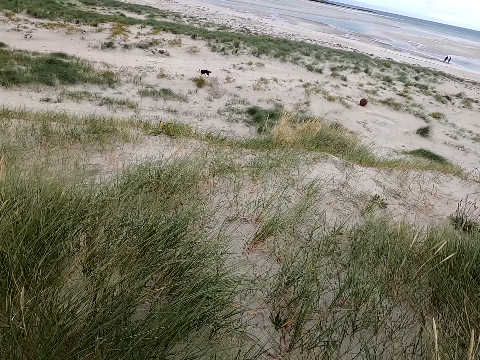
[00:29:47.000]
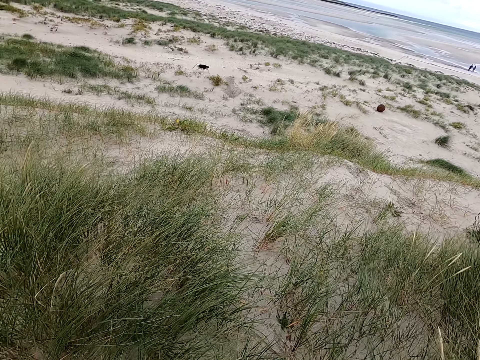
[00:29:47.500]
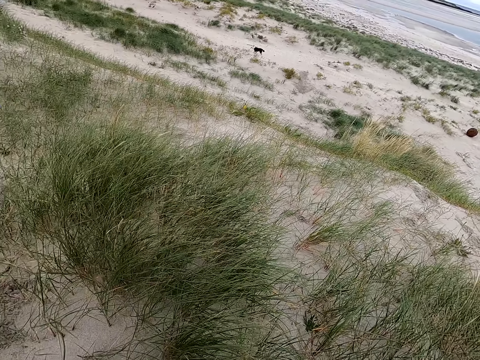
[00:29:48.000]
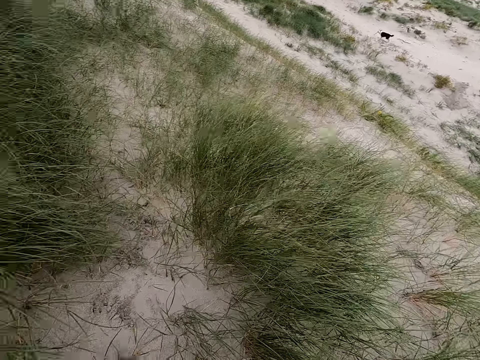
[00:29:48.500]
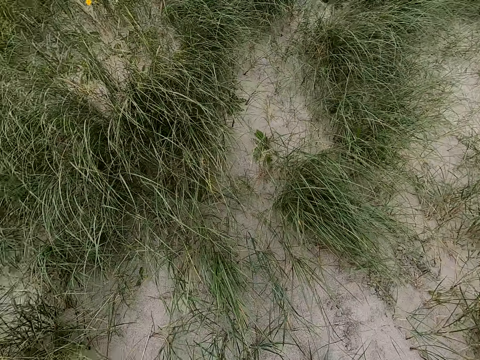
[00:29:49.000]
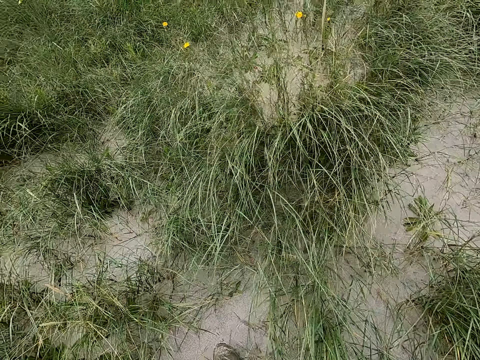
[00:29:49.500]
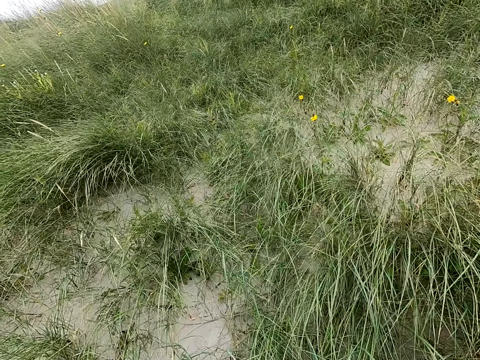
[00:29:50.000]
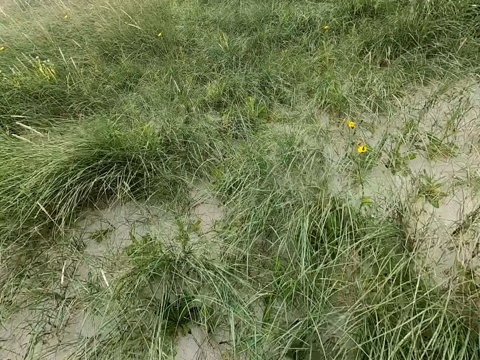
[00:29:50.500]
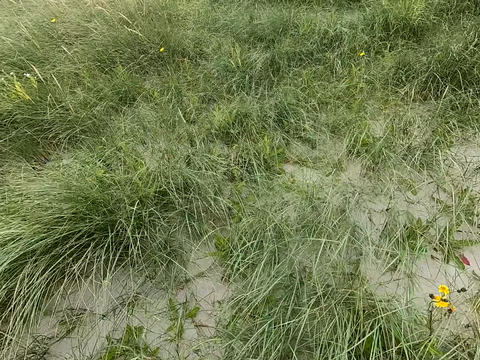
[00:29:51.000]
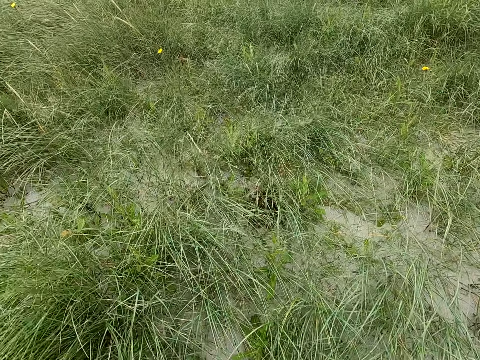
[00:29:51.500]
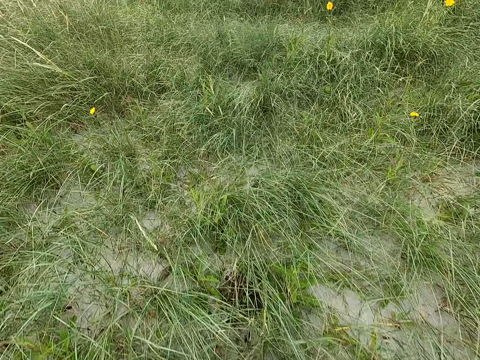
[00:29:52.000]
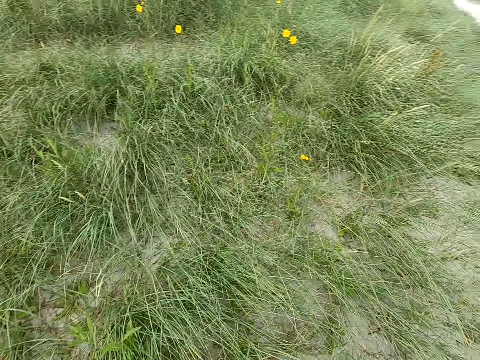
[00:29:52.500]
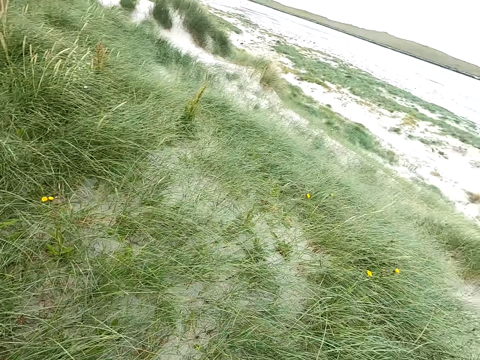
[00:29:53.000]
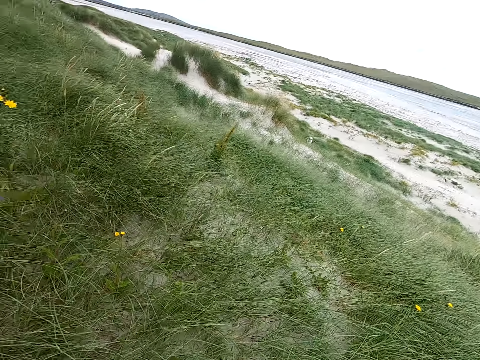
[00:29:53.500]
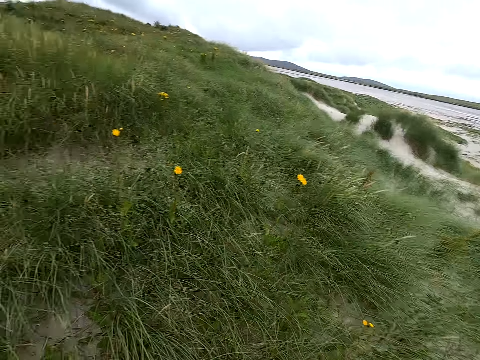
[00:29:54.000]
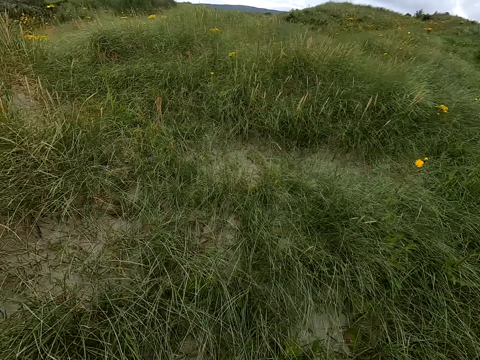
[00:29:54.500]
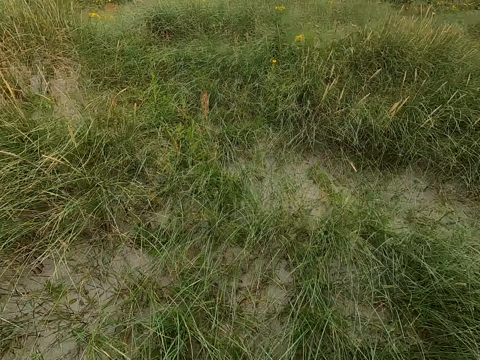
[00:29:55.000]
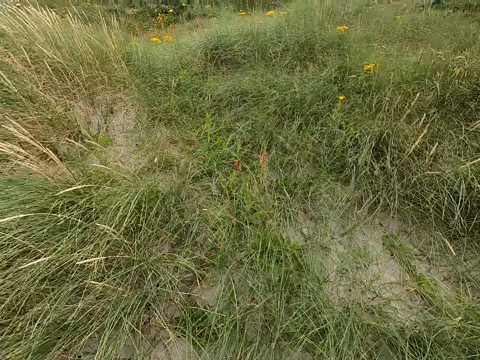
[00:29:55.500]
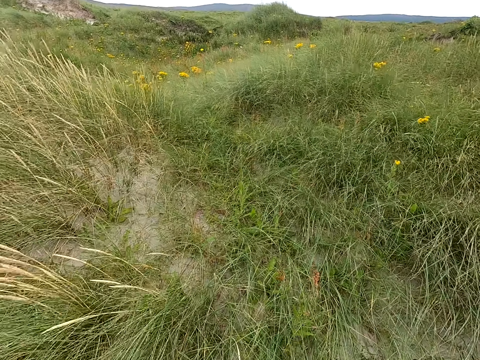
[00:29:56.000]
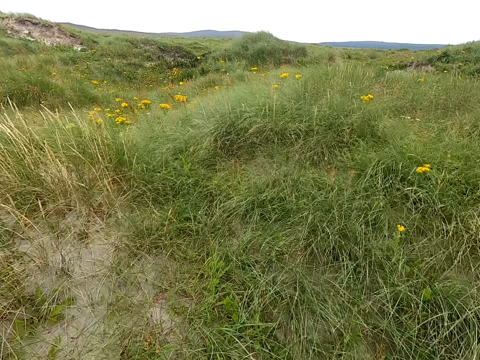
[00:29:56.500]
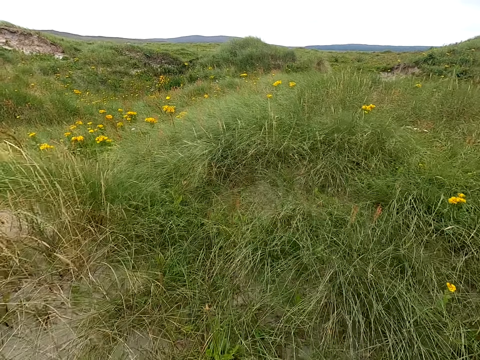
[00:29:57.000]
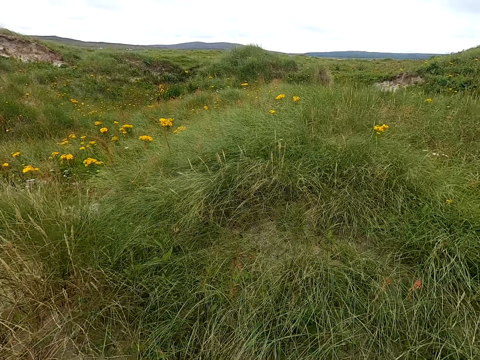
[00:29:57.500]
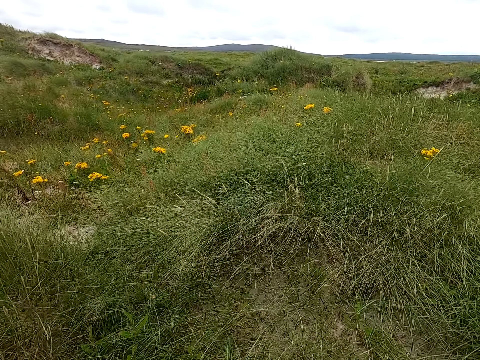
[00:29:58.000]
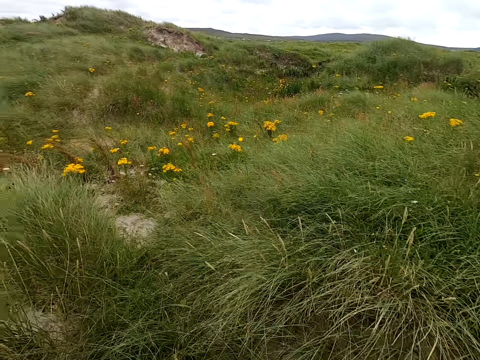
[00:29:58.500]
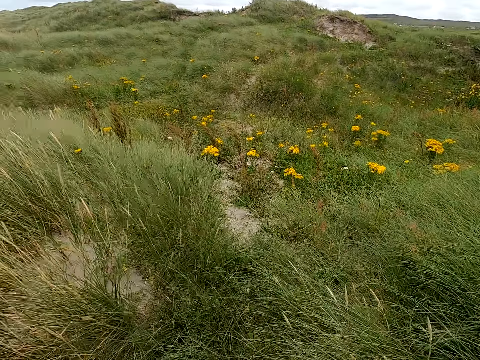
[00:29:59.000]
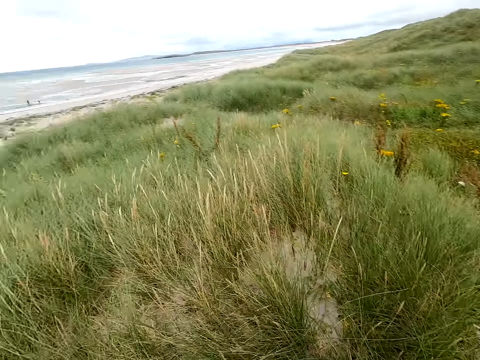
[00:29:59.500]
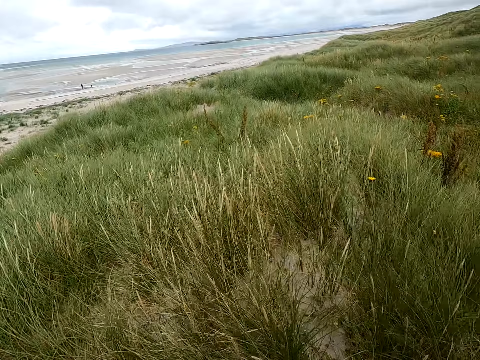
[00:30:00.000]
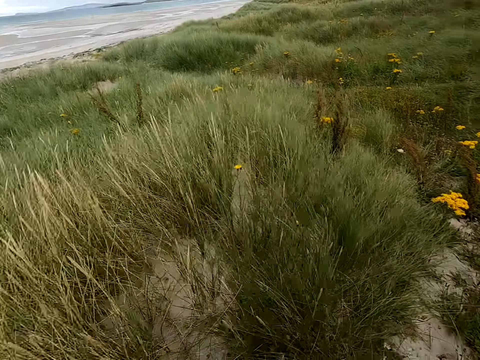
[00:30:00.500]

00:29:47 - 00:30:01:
The camera wearer moves around. They look around. They move around. They look around. They move around.

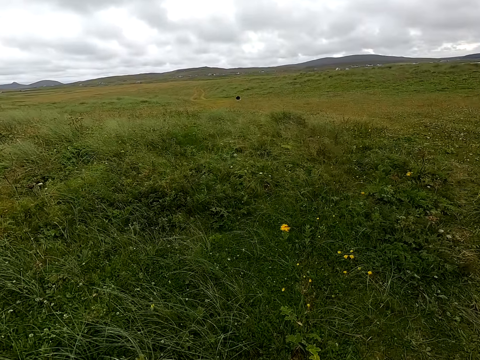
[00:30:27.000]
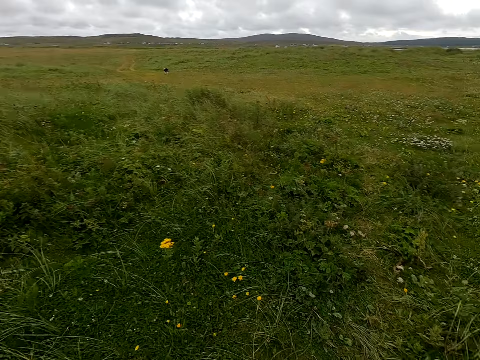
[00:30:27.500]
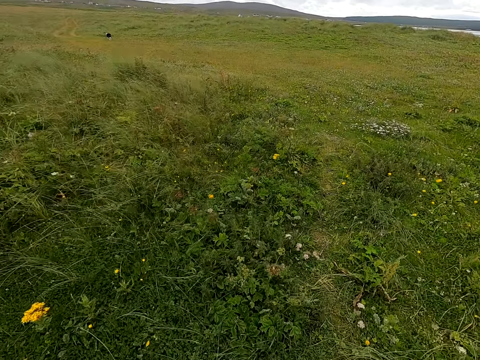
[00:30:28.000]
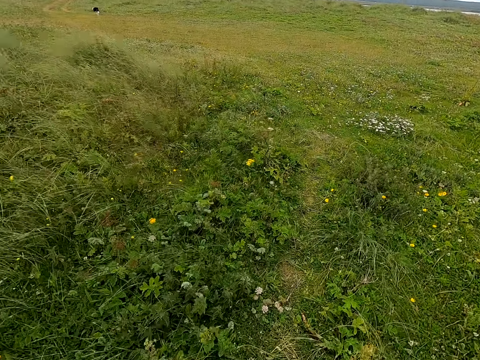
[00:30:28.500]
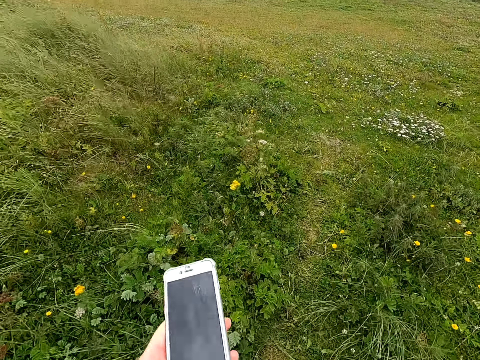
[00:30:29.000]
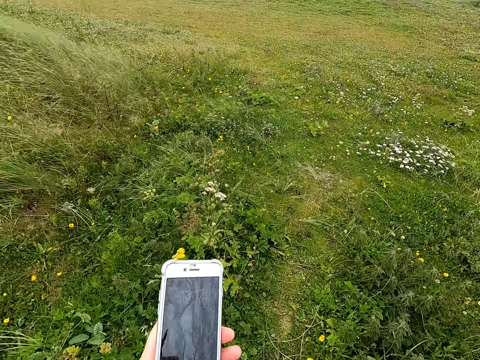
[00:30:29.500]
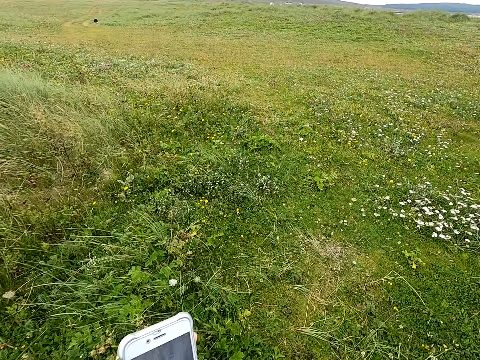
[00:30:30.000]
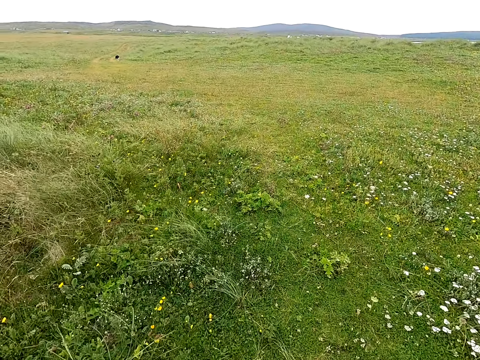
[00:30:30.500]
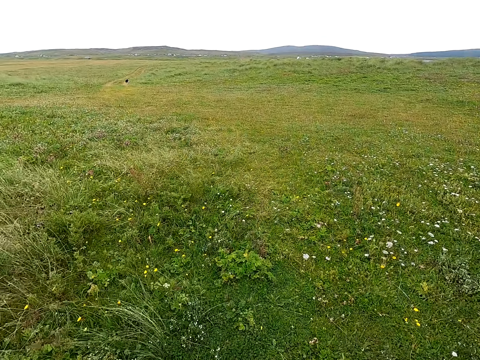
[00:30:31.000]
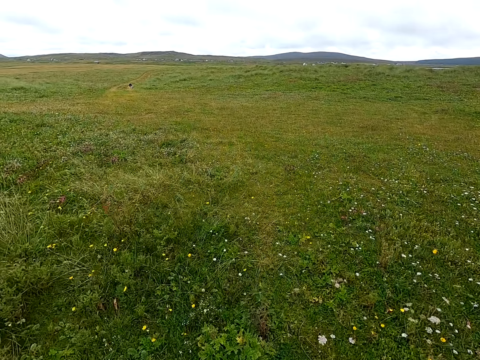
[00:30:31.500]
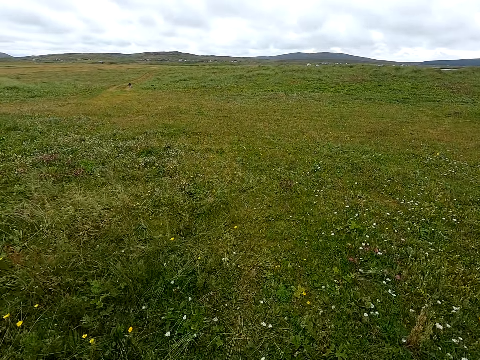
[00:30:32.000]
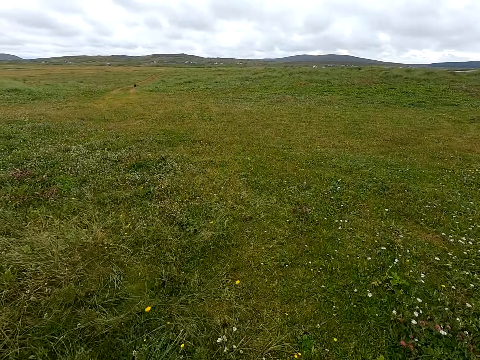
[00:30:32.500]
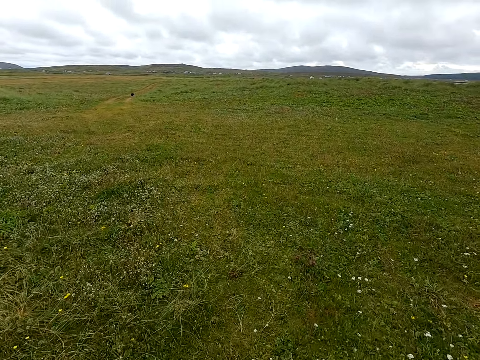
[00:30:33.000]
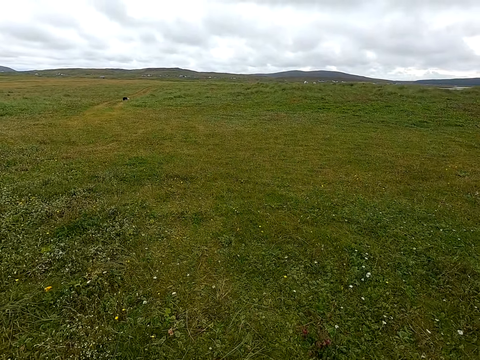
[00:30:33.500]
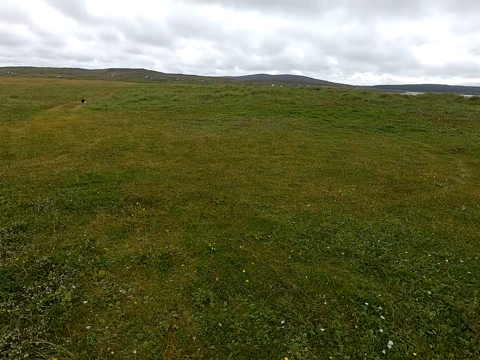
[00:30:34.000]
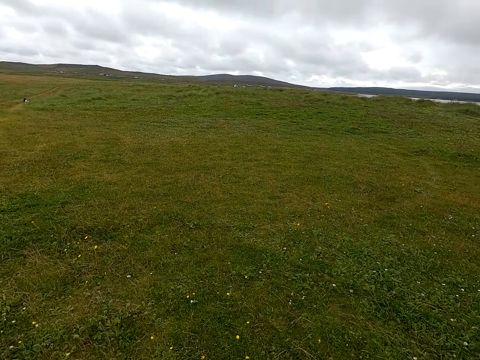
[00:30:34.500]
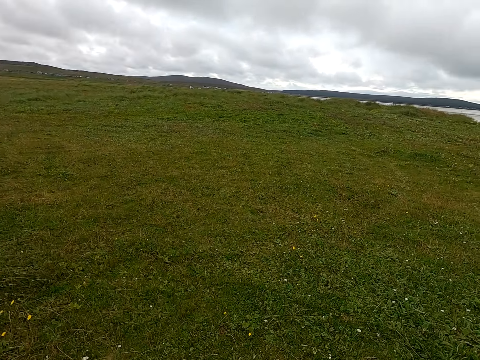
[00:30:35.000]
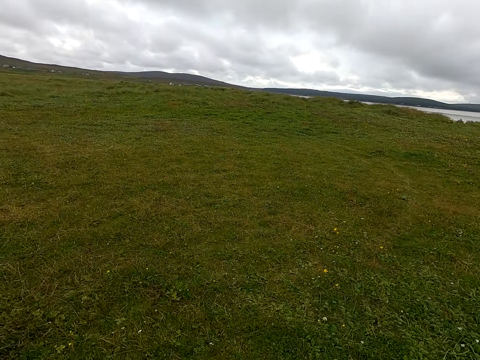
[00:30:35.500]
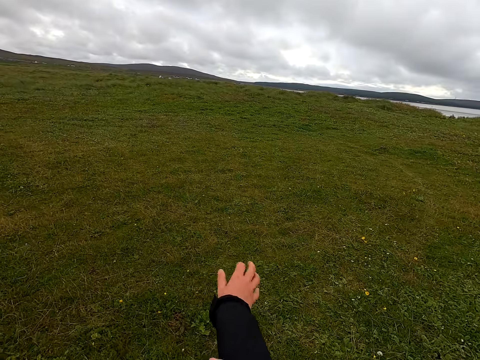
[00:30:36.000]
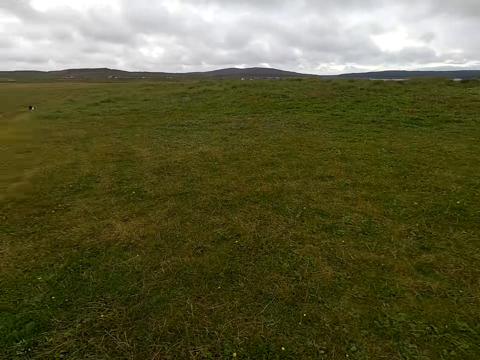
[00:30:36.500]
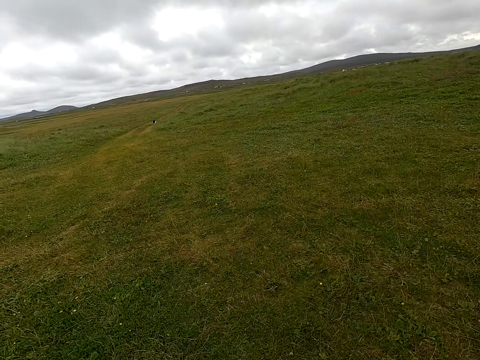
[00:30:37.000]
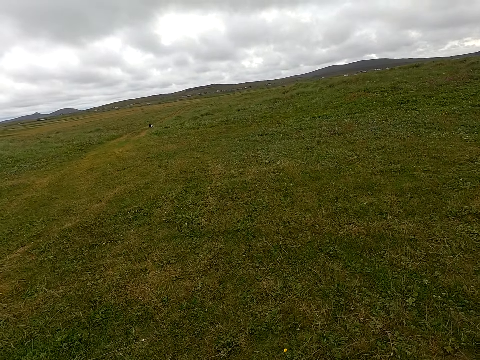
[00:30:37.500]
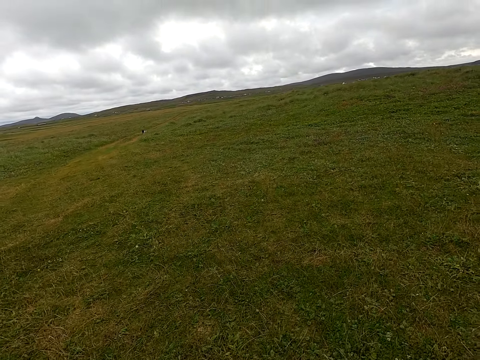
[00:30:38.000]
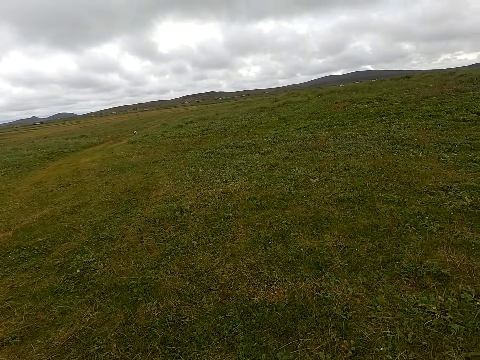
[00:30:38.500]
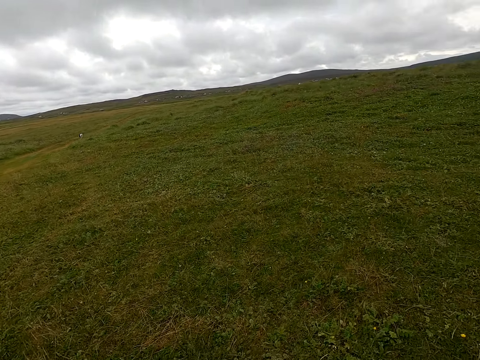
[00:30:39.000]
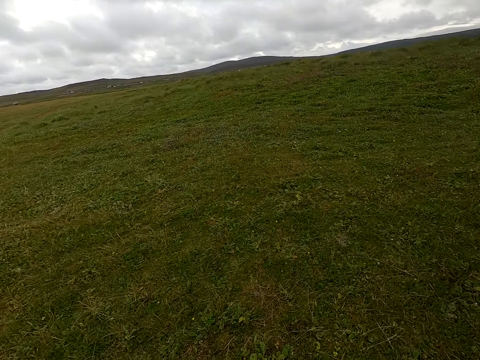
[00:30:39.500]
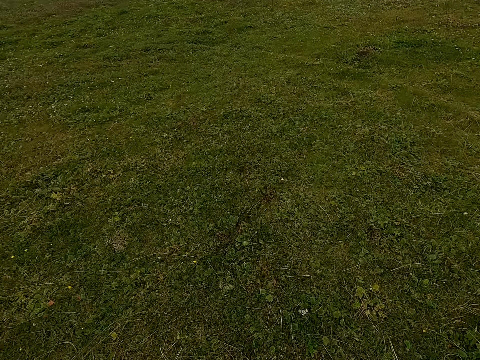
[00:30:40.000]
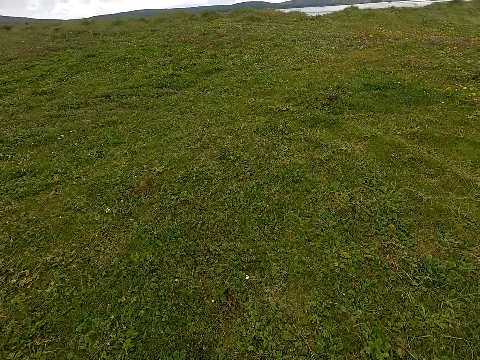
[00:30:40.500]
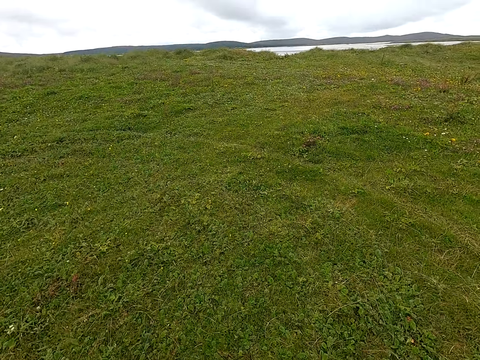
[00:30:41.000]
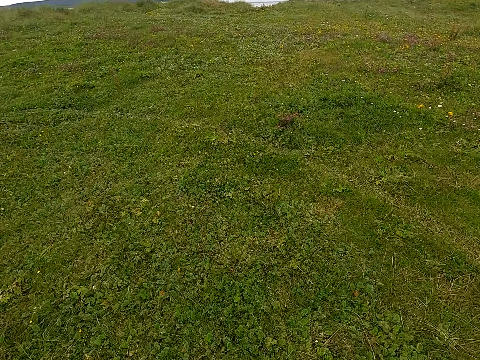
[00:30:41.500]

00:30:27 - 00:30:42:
The camera wearer holds a phone. They look at the phone. They move around. They move a hand. They move around.
